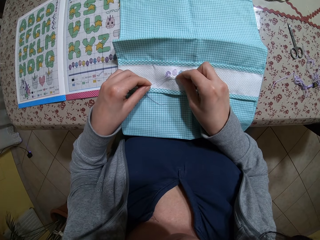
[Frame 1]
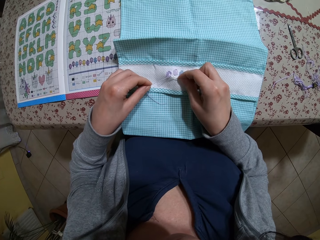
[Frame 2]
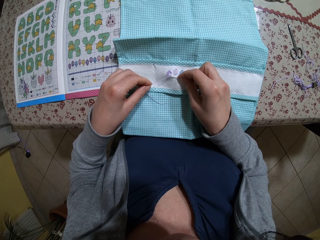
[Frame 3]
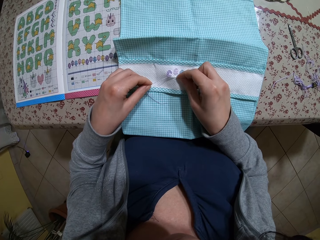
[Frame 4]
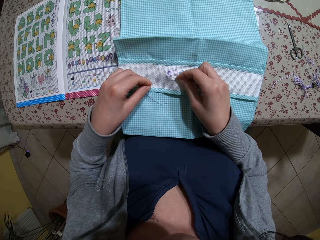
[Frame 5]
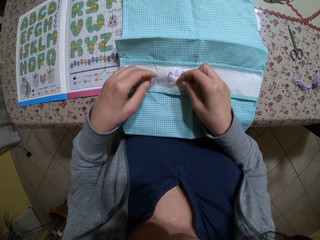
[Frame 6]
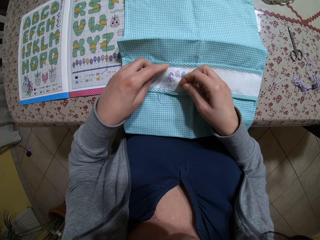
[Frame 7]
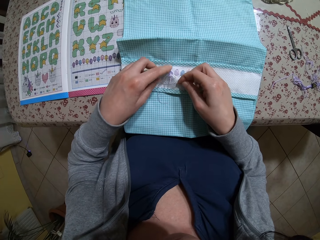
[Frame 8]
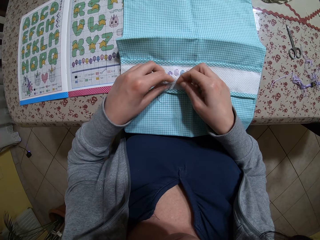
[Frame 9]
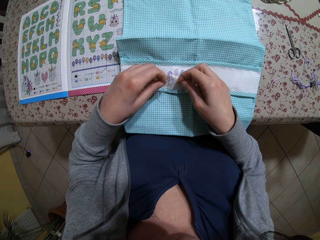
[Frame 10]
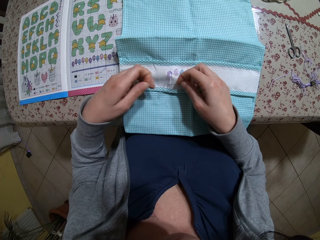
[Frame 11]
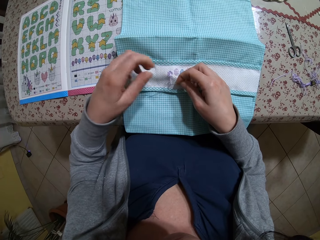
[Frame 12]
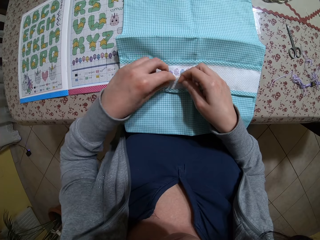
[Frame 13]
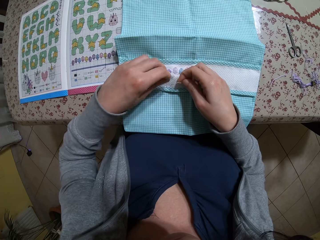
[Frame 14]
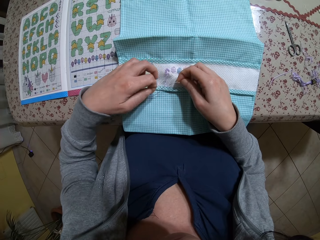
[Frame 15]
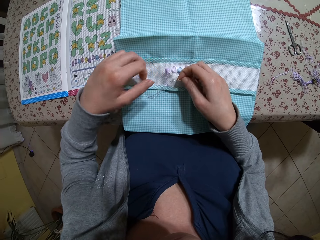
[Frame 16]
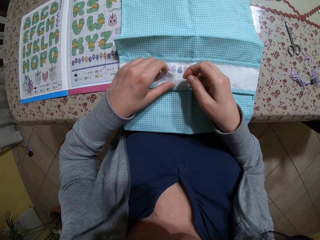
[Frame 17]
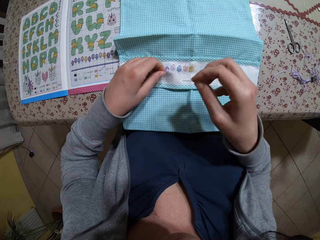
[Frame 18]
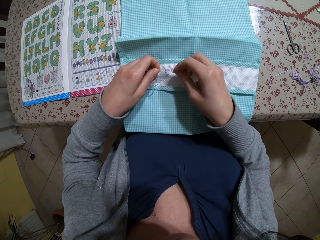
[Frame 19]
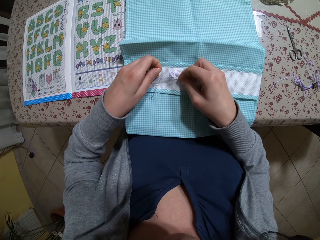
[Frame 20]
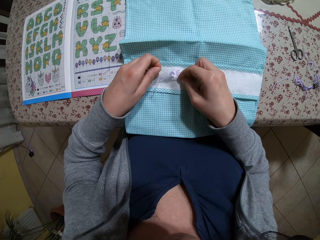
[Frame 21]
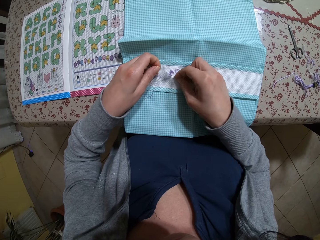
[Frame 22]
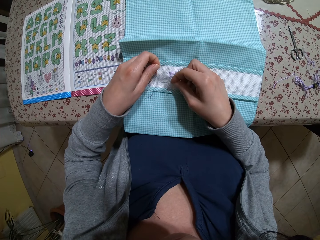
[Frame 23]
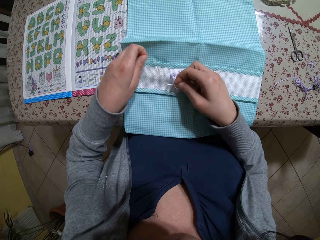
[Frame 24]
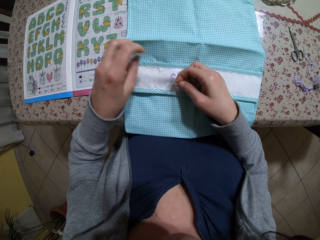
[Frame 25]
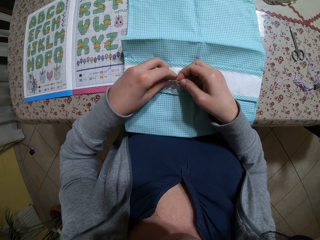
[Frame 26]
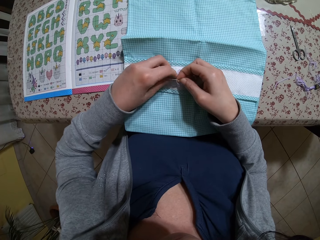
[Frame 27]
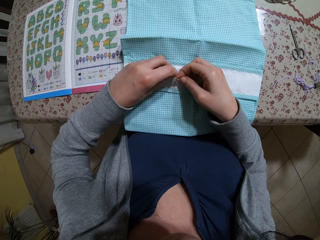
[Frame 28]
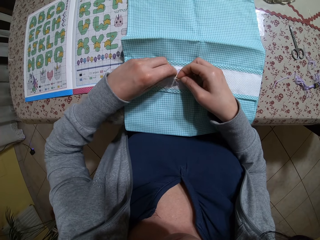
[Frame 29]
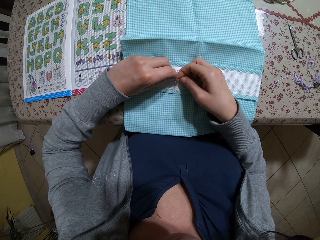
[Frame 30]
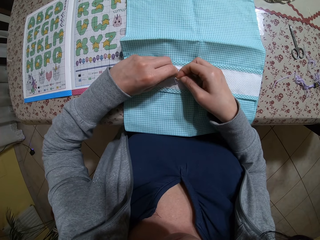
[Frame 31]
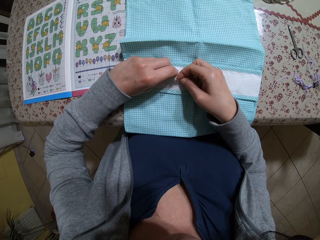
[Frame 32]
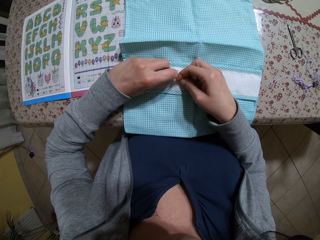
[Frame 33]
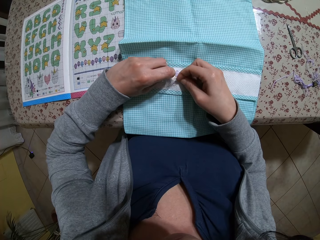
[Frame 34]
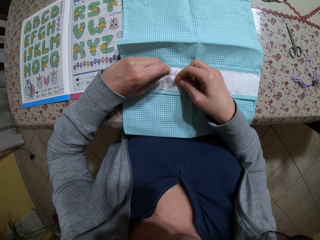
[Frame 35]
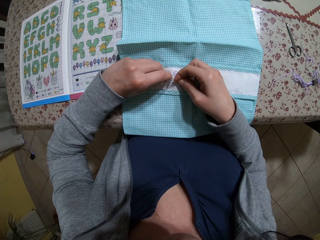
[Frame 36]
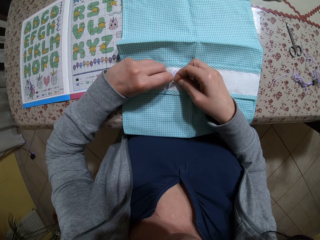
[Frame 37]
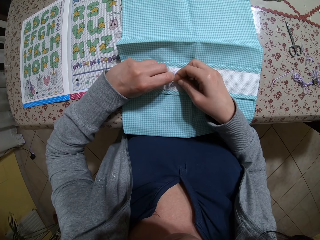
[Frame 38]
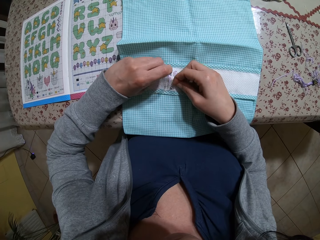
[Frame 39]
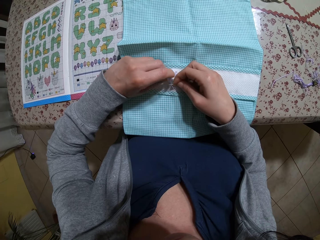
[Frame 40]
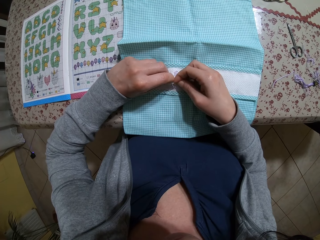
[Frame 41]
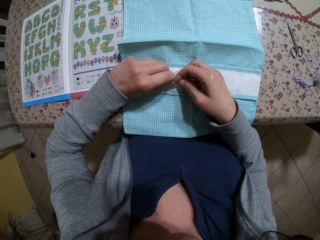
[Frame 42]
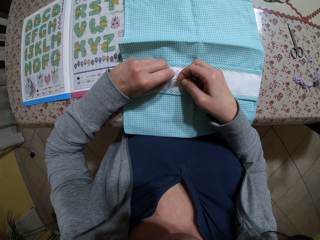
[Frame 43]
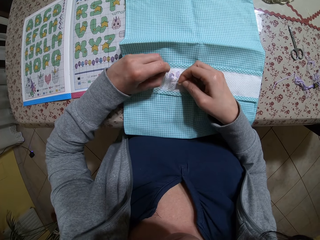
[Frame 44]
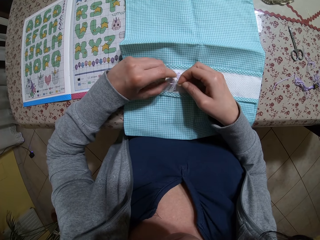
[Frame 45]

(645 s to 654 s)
The camera wearer loosens a stitch with the needle in her right hand. She loosens the thread with her left hand. She loosens a stitch with the needle in her right hand. She loosens the thread with her left hand.

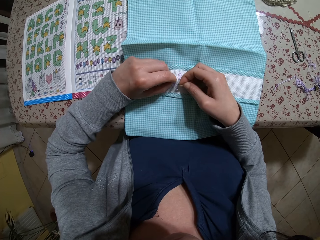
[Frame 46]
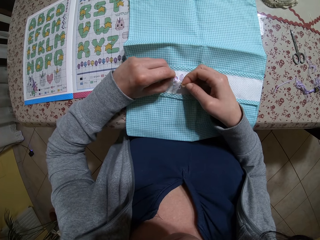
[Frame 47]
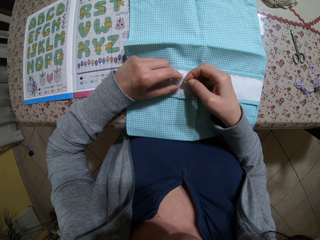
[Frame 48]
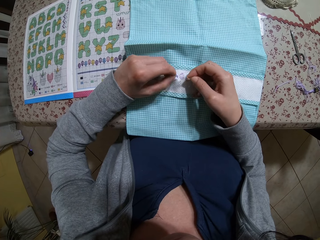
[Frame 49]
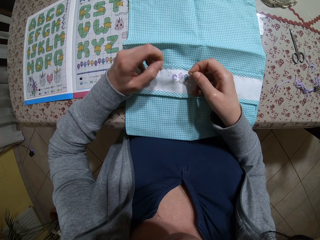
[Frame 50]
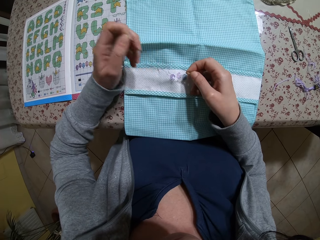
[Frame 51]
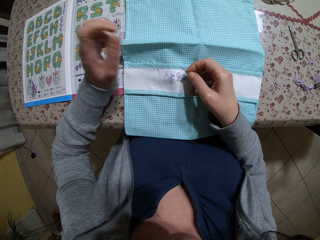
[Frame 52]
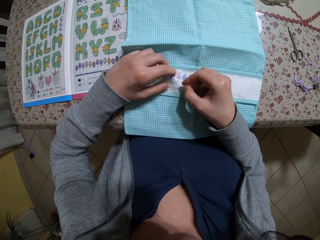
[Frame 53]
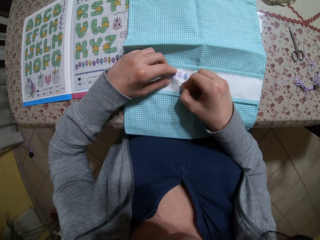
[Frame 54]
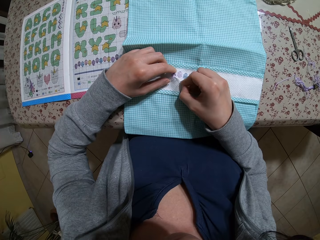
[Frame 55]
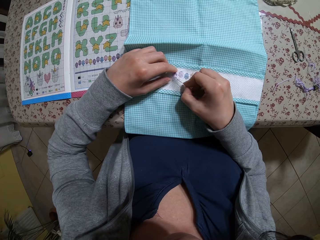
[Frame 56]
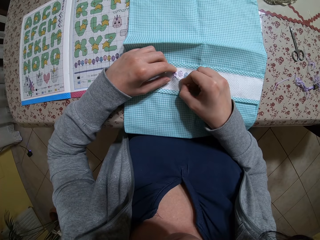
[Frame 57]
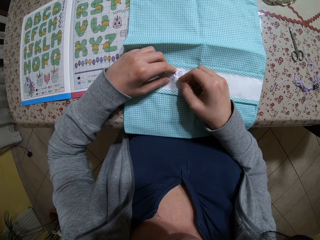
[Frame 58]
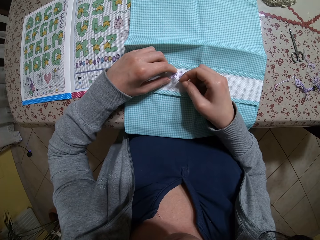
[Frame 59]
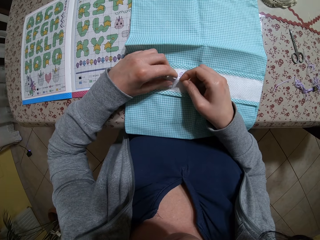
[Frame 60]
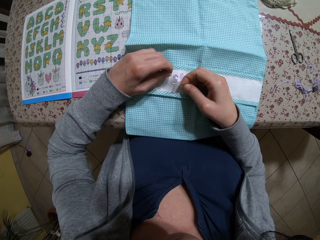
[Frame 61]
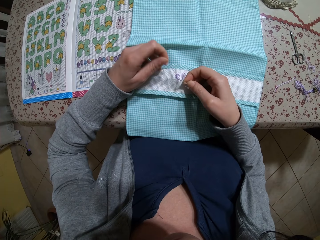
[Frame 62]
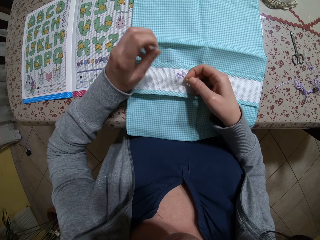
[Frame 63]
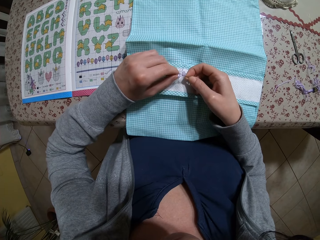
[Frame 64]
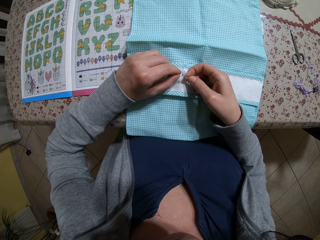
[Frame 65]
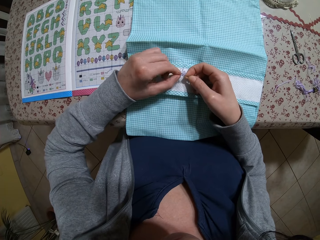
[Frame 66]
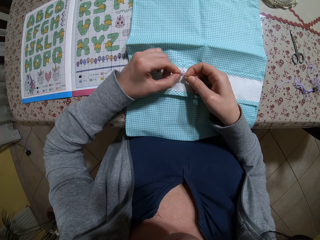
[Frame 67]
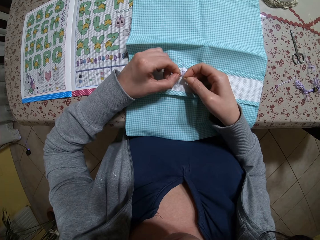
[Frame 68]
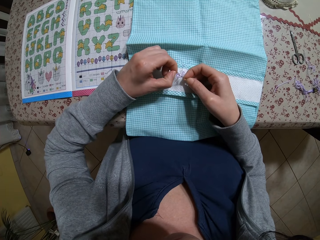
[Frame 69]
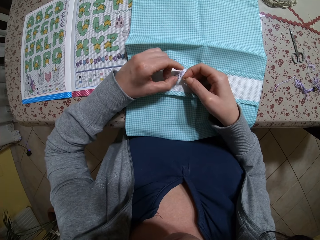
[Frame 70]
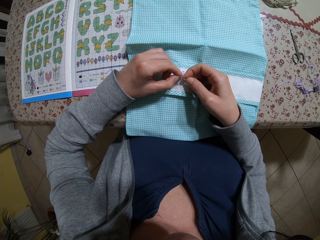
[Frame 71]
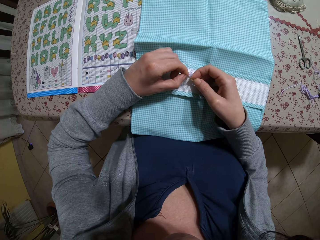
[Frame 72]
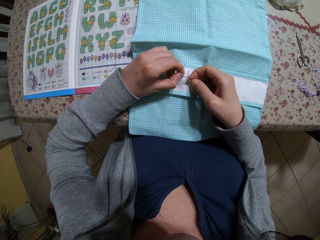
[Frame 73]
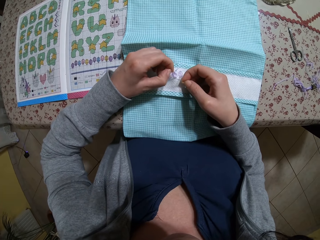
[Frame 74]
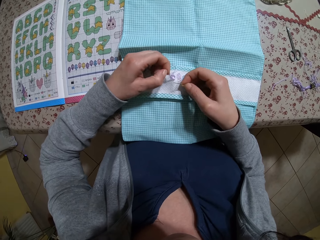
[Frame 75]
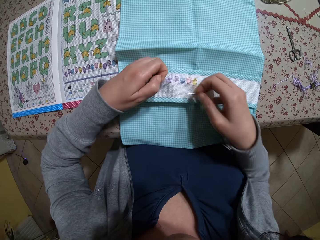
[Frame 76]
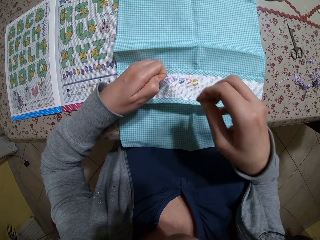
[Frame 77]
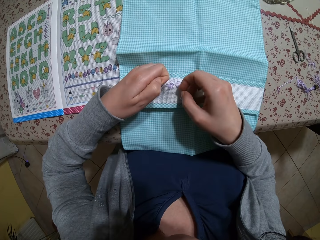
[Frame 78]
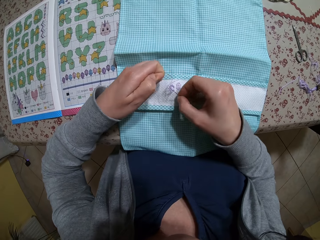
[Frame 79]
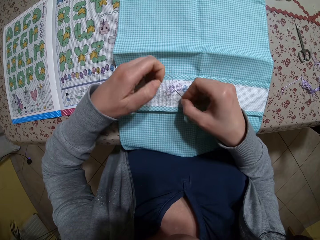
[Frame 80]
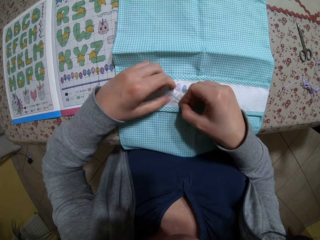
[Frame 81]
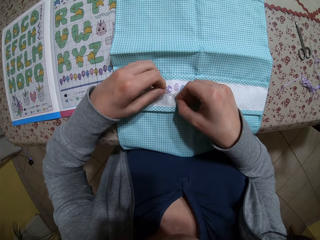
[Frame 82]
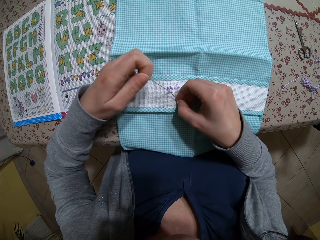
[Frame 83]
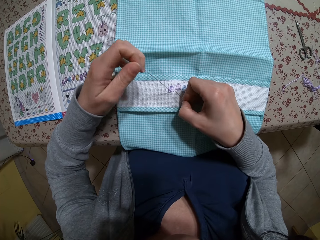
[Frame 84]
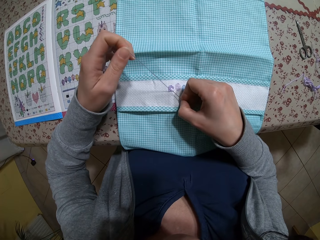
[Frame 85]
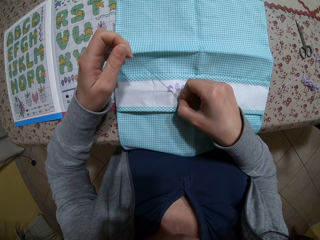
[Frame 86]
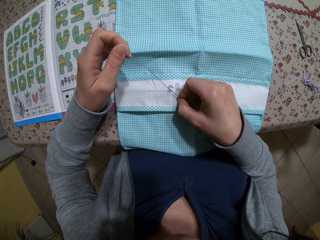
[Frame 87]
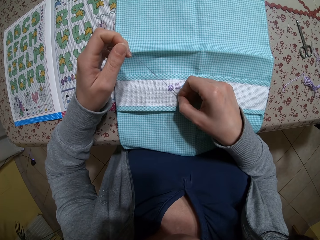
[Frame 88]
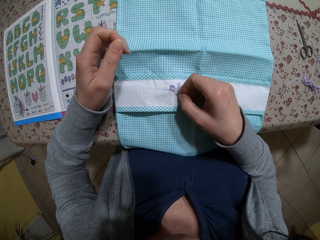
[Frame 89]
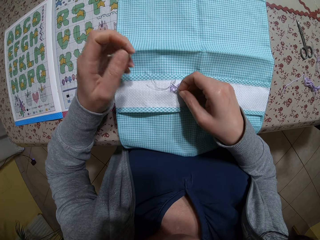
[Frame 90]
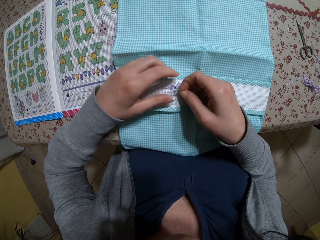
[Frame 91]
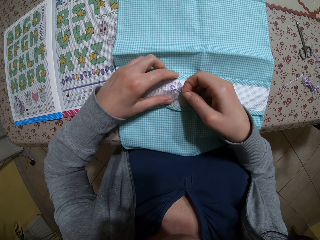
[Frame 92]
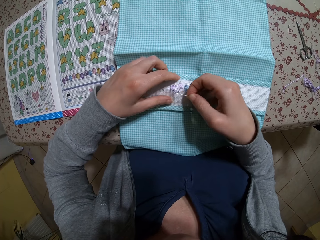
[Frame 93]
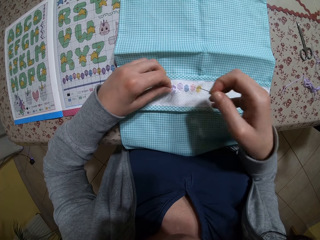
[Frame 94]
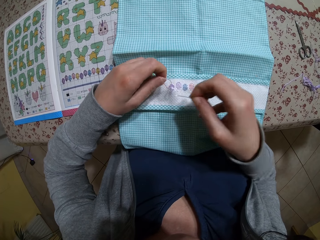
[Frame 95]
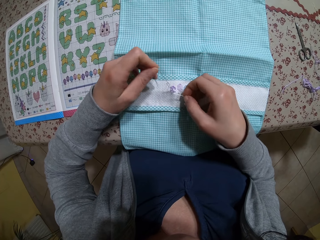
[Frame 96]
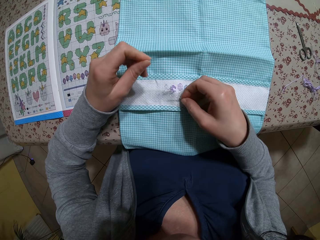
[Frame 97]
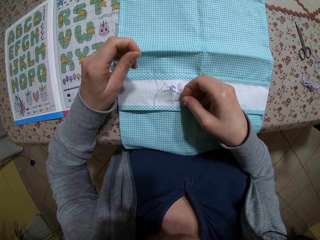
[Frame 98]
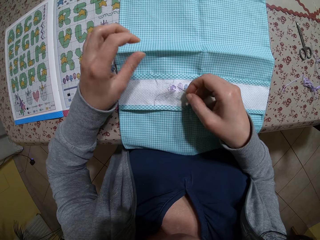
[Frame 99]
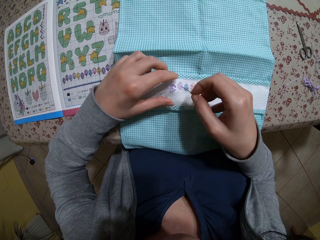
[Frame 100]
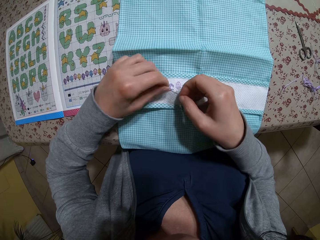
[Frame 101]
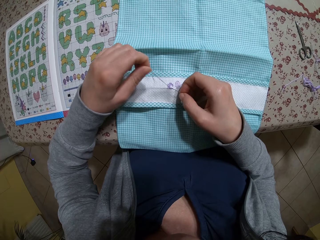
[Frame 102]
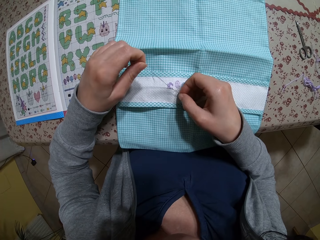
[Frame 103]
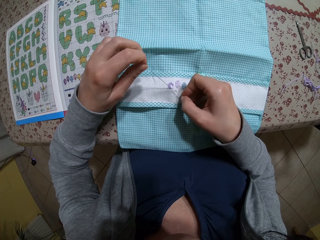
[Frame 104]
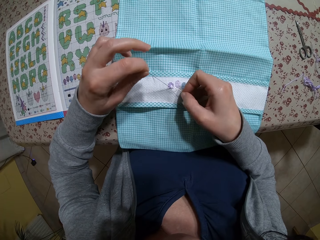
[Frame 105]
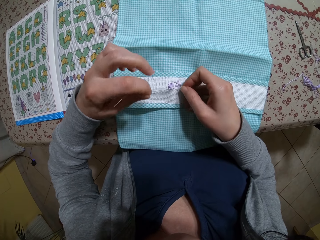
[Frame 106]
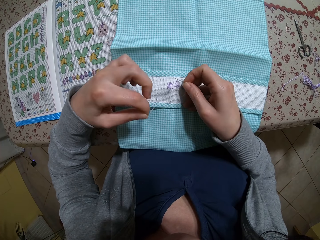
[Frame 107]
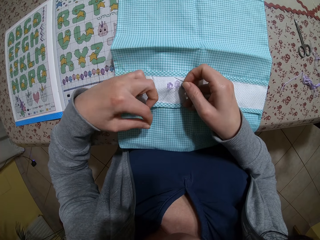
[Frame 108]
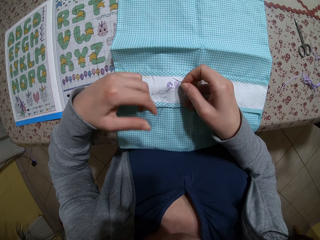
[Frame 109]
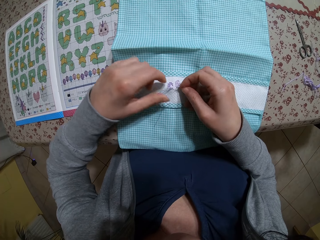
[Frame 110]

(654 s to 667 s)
The camera wearer loosens a stitch with the needle in her right hand. She loosens the thread with her left hand. She loosens a stitch with her left hand and the needle in her right hand.
